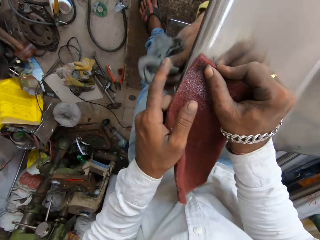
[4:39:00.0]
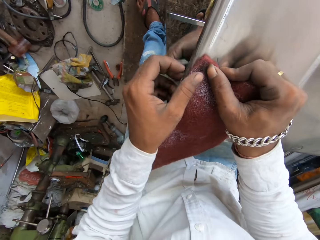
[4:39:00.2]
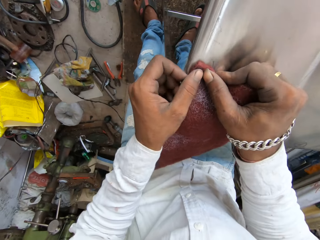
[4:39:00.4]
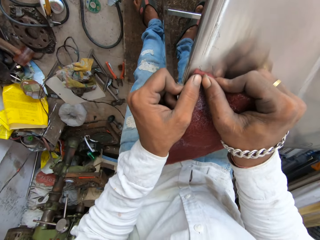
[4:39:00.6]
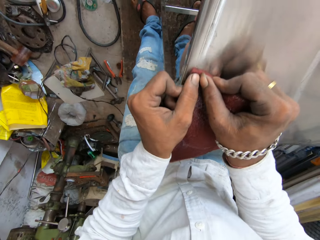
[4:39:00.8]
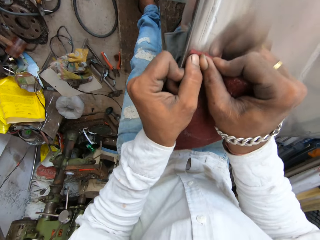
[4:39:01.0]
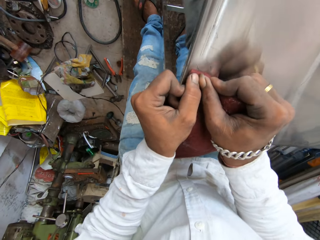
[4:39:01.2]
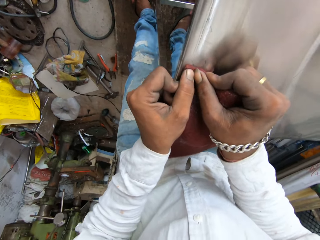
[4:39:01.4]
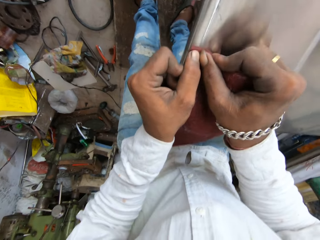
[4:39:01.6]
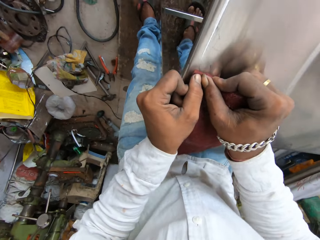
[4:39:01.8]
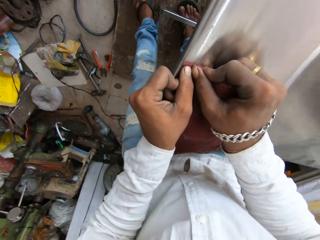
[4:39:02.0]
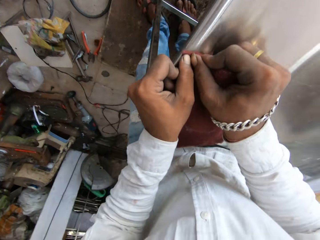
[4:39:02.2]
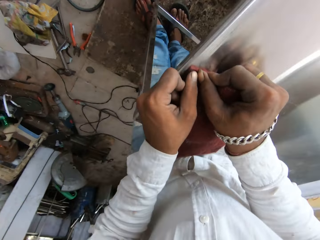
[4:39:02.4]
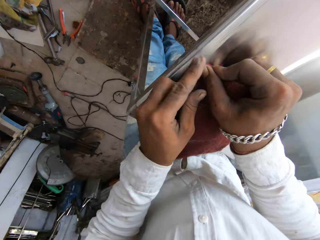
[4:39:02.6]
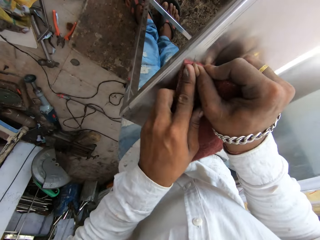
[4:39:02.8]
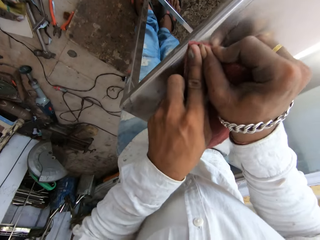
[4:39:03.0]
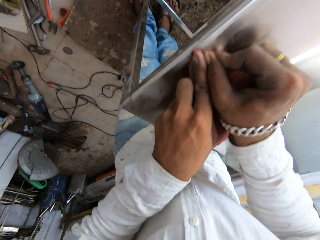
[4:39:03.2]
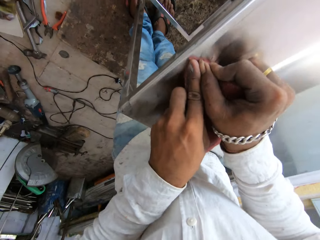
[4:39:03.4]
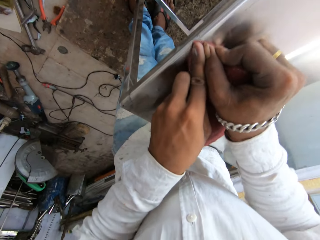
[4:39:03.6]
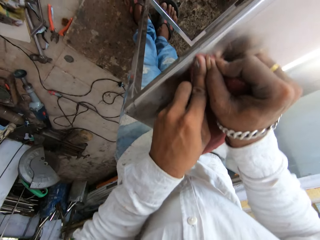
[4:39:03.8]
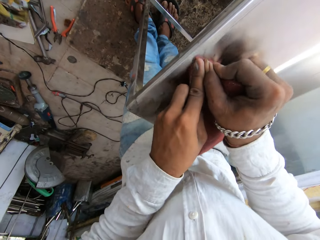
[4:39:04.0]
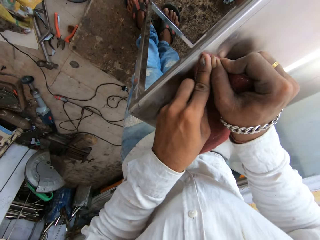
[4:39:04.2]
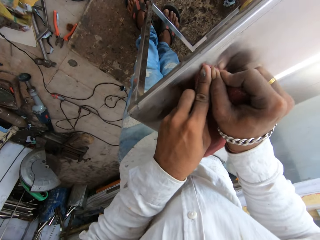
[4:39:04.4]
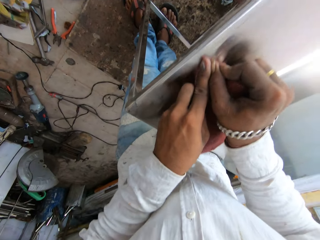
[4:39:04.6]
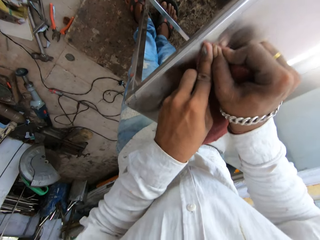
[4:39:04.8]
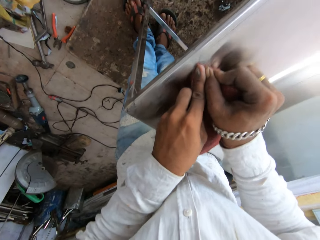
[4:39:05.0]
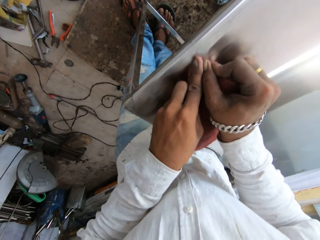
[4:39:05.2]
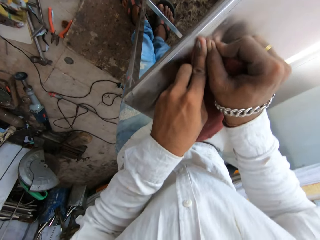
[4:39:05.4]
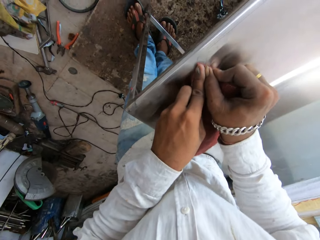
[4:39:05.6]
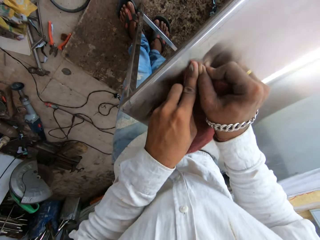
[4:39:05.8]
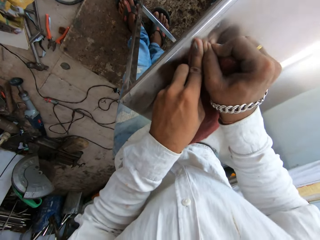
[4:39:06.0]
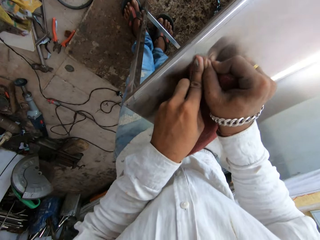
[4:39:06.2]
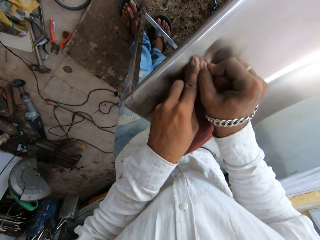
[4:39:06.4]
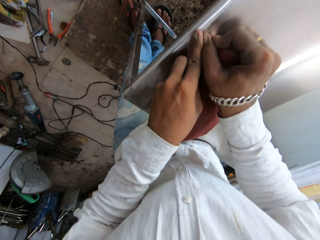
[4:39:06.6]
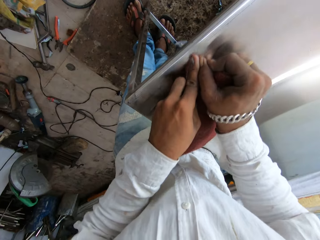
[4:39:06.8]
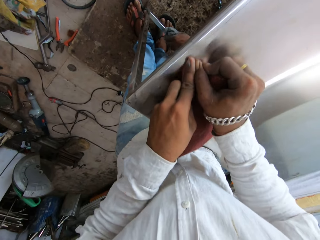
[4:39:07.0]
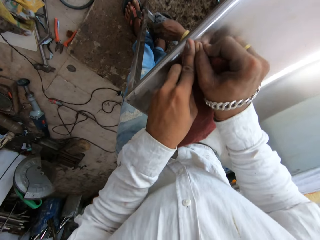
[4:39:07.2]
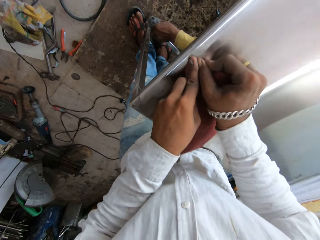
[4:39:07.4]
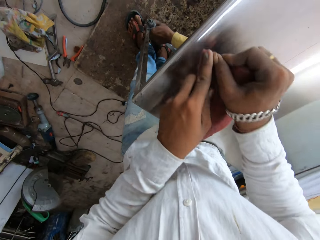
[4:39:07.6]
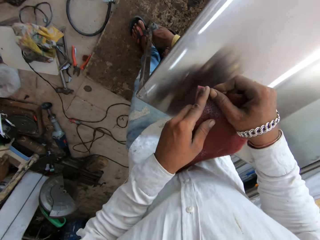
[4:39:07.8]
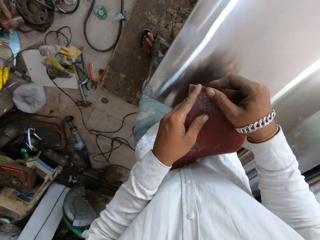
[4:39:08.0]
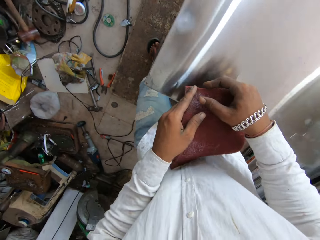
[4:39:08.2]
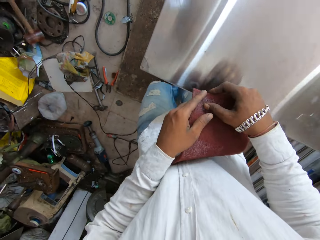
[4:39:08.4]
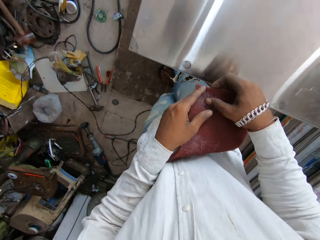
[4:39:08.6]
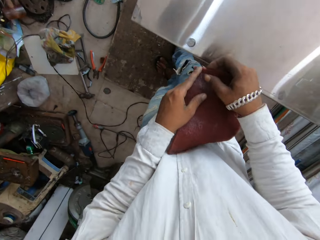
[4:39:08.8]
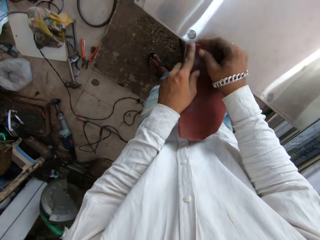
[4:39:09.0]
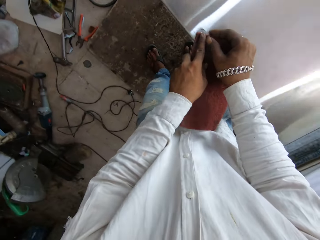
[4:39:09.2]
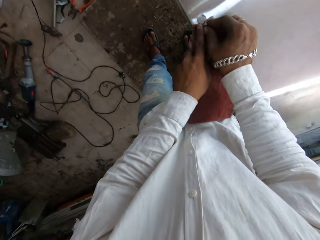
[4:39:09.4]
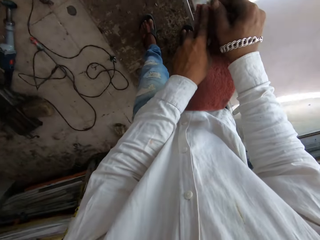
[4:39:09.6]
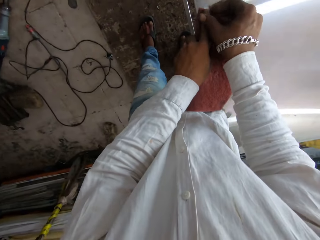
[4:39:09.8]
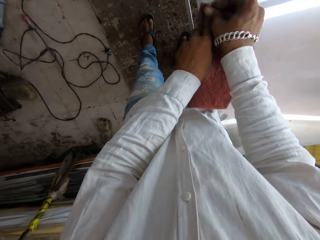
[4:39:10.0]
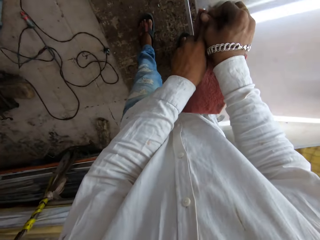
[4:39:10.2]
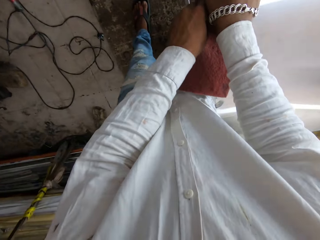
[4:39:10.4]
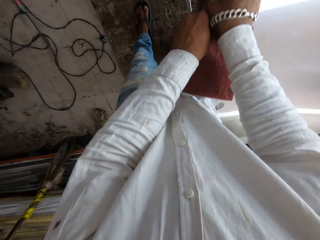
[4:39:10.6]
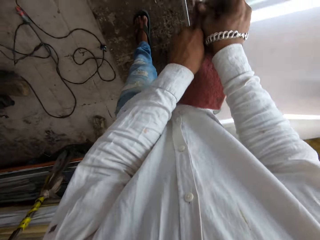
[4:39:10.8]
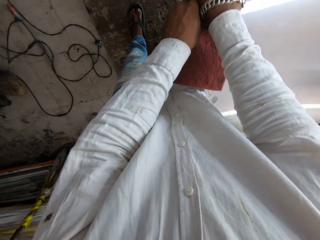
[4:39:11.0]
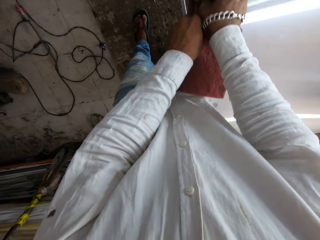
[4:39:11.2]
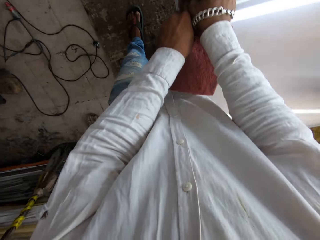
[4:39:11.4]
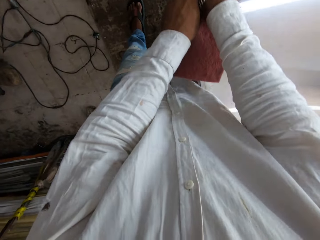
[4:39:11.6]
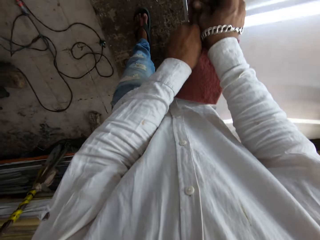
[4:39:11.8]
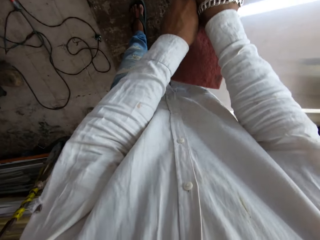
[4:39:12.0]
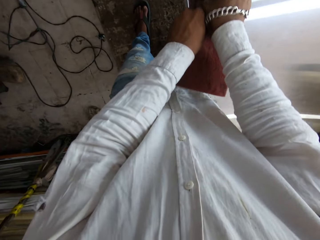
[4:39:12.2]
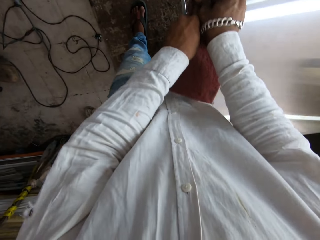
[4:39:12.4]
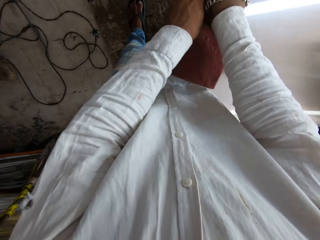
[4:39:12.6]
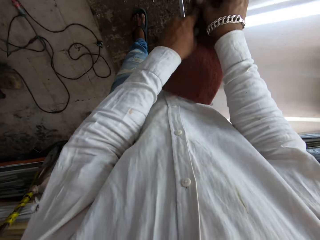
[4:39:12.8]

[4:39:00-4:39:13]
The camera wearer bends down. They sand the metallic table with the sandpaper. They walk around. They sand the metallic table with the sandpaper.

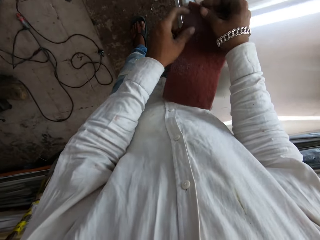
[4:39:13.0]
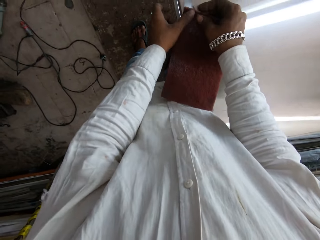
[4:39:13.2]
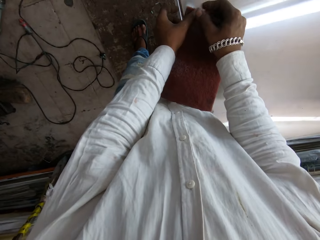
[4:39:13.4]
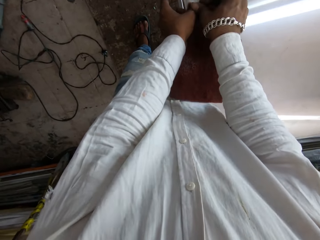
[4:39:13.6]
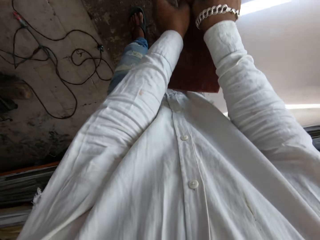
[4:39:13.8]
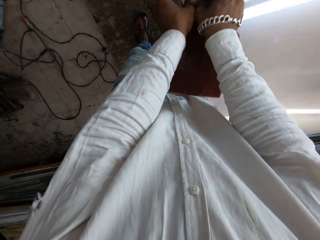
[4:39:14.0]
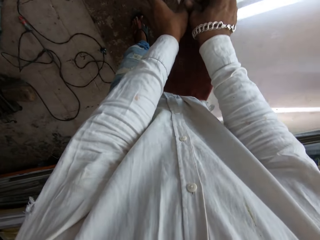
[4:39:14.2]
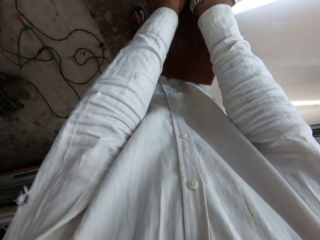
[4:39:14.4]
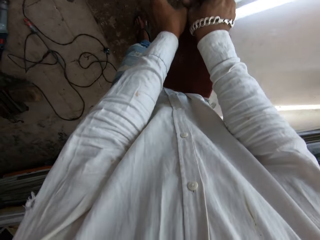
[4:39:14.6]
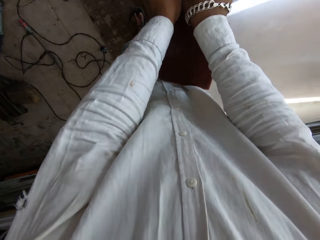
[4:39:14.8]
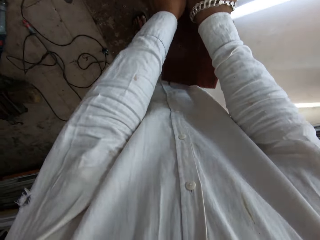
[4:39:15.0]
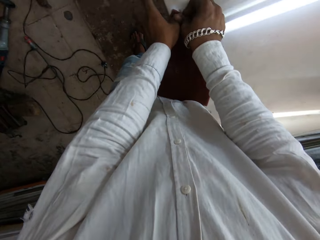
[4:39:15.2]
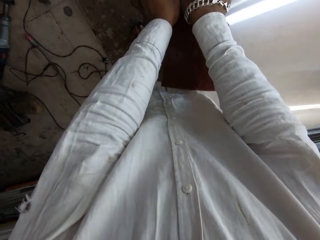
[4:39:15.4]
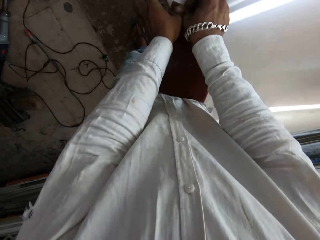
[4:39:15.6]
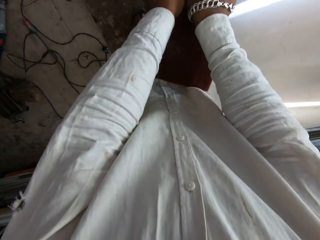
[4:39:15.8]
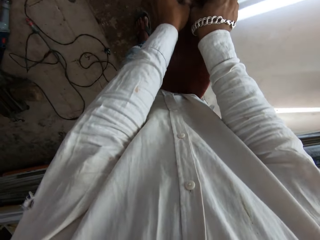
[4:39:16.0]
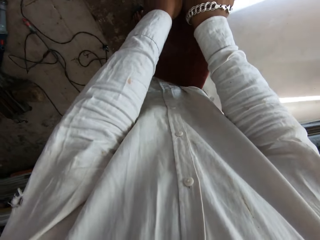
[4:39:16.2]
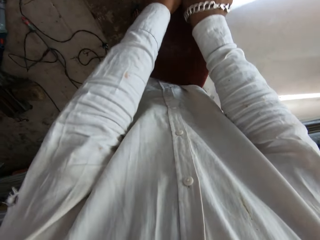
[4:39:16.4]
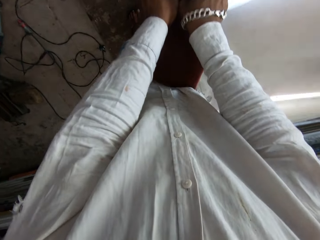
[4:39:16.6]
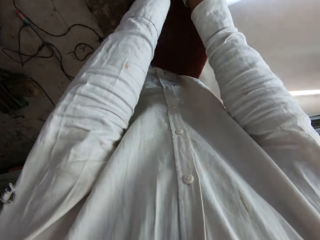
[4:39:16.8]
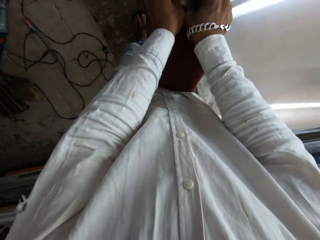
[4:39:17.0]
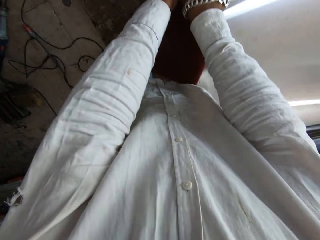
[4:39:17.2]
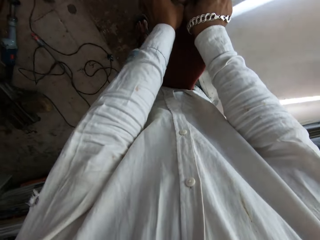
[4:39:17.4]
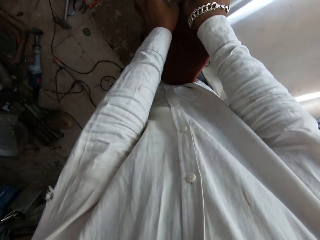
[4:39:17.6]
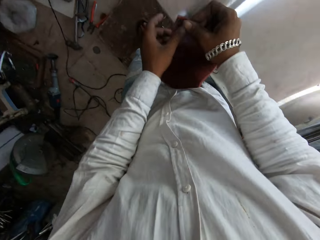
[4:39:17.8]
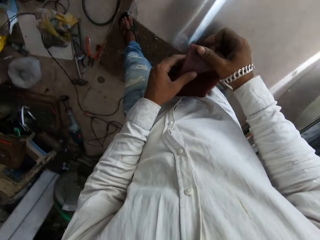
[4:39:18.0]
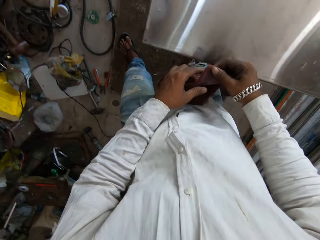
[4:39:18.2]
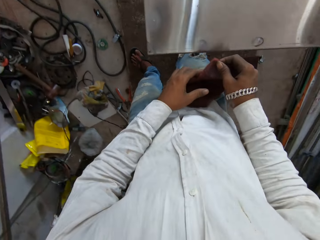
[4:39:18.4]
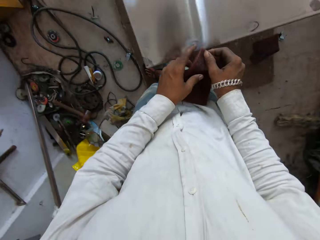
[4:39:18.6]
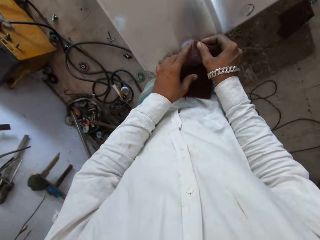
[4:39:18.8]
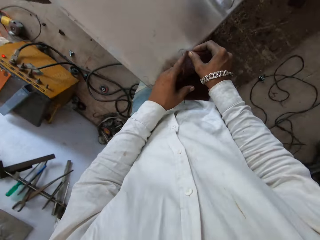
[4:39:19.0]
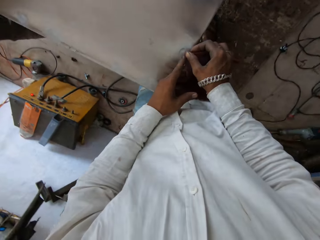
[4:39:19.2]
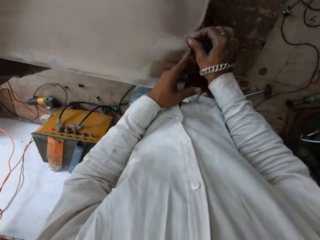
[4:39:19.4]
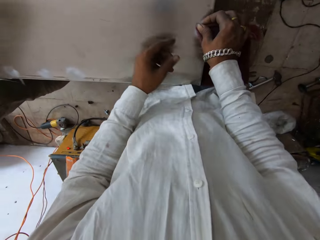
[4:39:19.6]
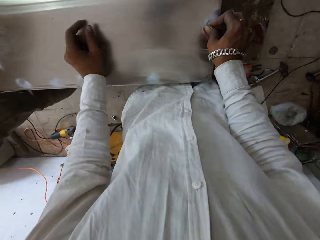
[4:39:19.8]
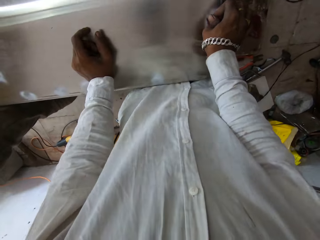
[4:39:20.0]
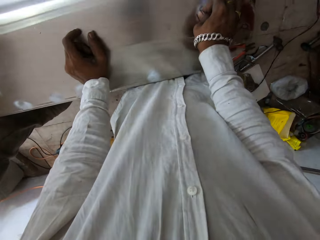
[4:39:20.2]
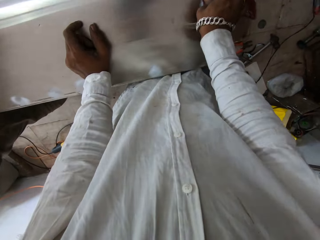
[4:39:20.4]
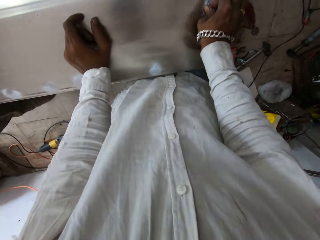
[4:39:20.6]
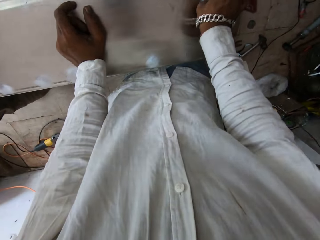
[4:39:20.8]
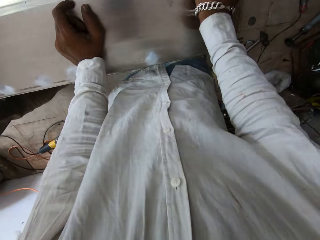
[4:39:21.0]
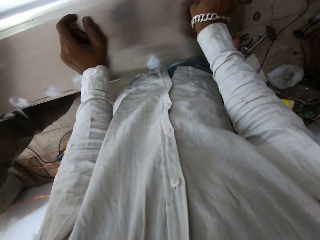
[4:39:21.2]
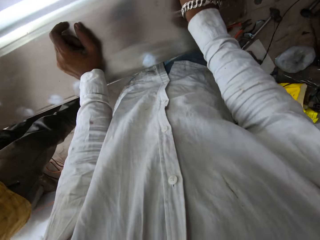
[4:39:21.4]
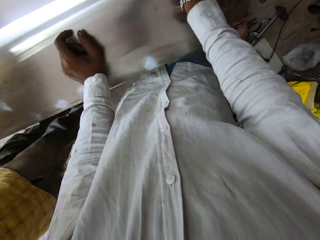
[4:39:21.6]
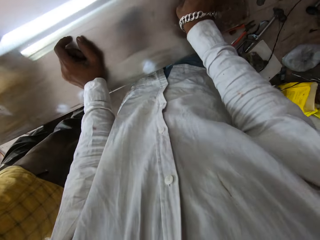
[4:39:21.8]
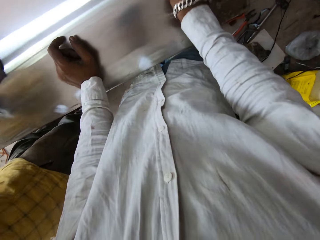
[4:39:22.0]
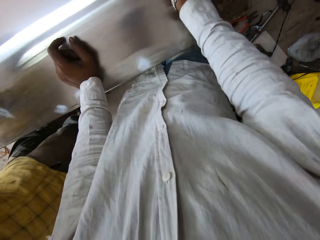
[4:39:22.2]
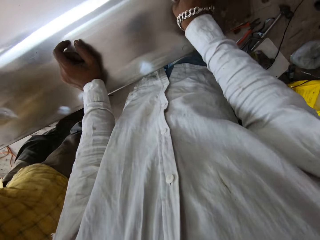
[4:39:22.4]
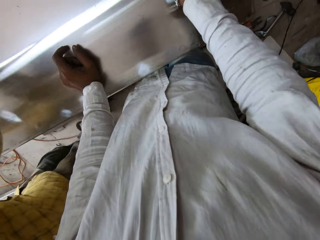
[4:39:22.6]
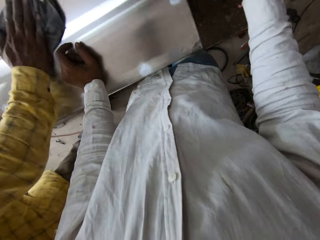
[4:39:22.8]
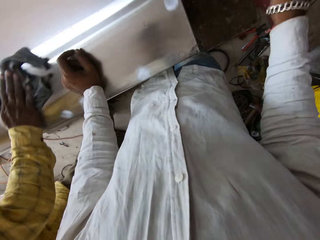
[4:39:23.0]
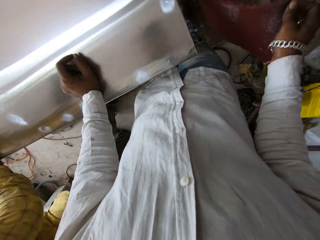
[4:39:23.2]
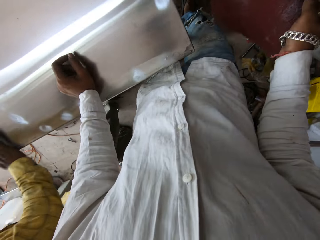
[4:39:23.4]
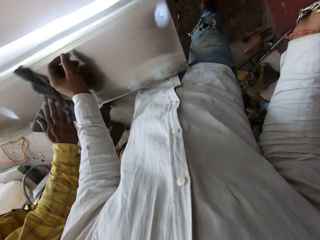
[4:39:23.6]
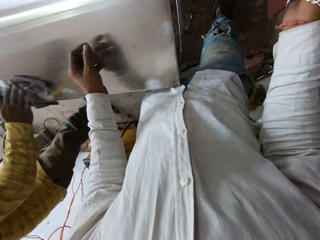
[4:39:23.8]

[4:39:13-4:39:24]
The camera wearer interacts with a person and sands the metallic table with the sandpaper. They hold the scrub pad with both hands. They place the left hand on the metal table. They scrub the metal table with the scrub pad in the right hand. The man wipes the table with the wipe.
